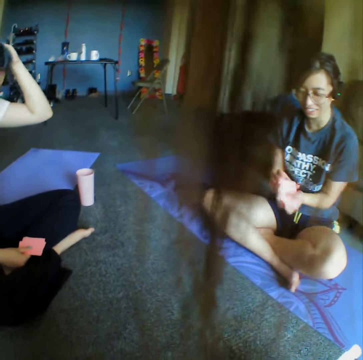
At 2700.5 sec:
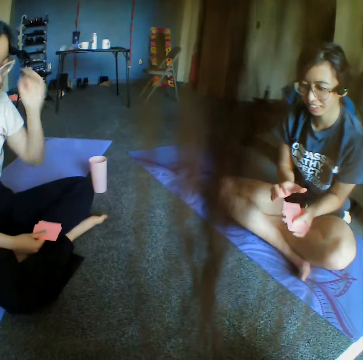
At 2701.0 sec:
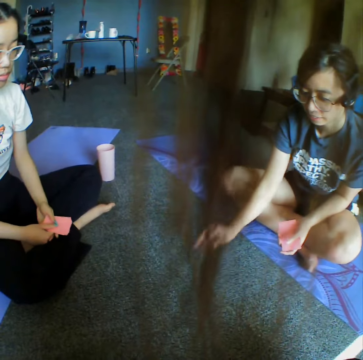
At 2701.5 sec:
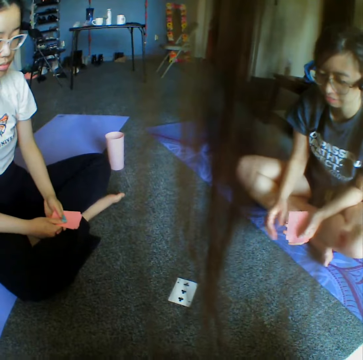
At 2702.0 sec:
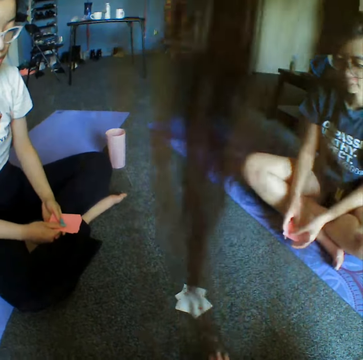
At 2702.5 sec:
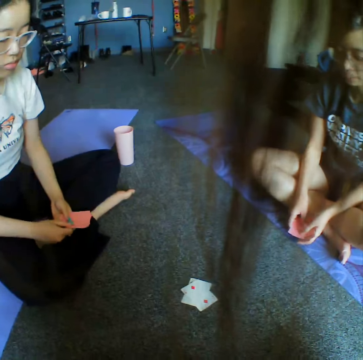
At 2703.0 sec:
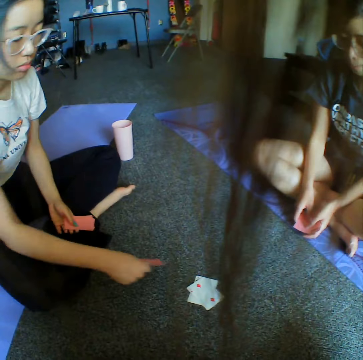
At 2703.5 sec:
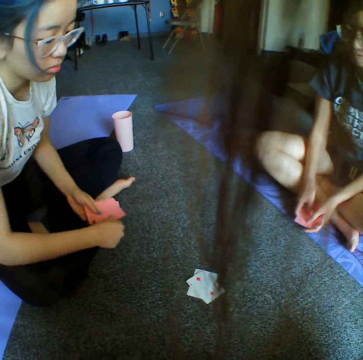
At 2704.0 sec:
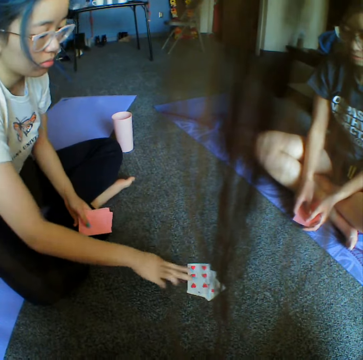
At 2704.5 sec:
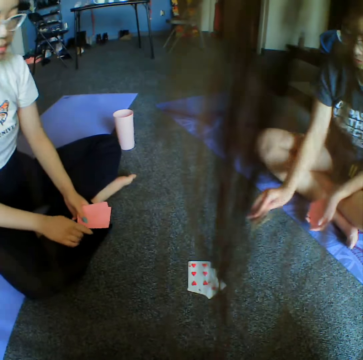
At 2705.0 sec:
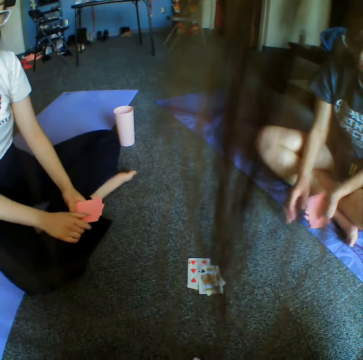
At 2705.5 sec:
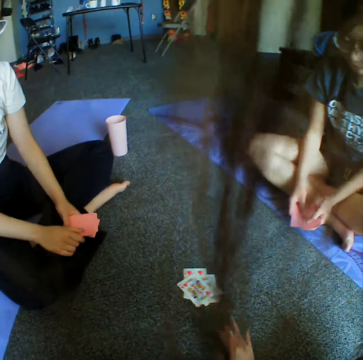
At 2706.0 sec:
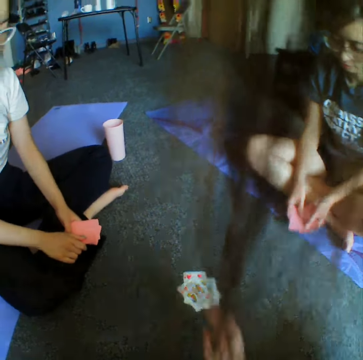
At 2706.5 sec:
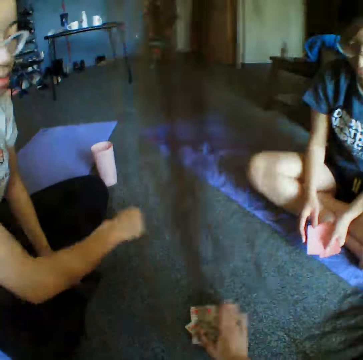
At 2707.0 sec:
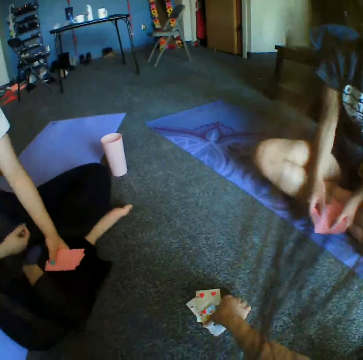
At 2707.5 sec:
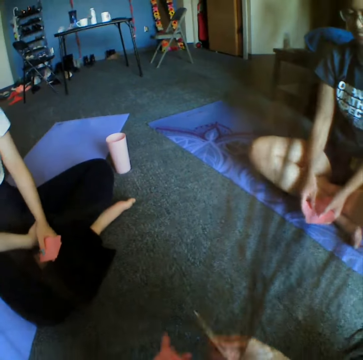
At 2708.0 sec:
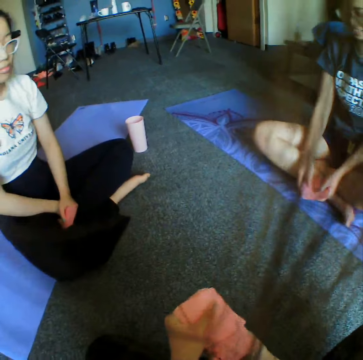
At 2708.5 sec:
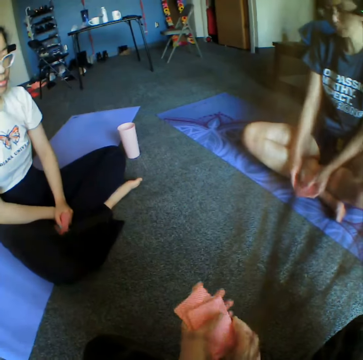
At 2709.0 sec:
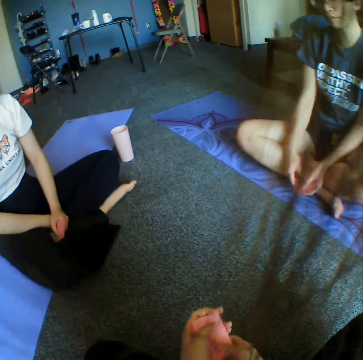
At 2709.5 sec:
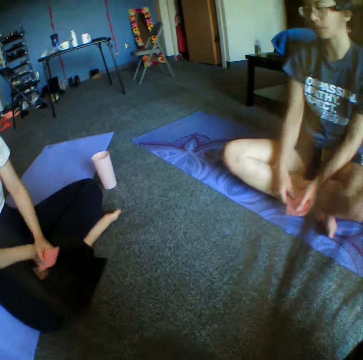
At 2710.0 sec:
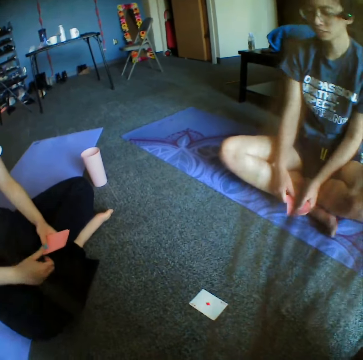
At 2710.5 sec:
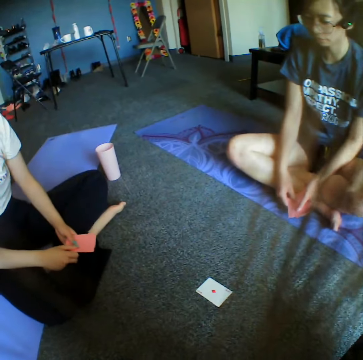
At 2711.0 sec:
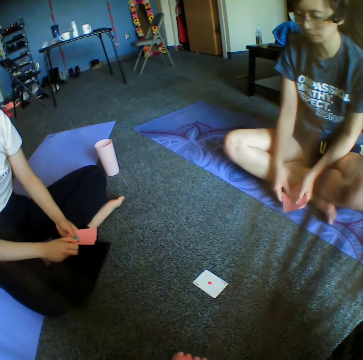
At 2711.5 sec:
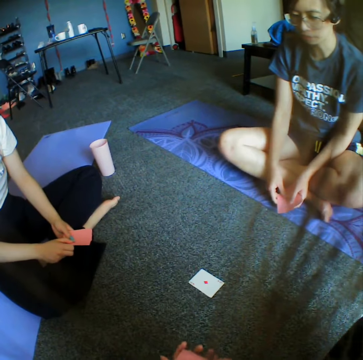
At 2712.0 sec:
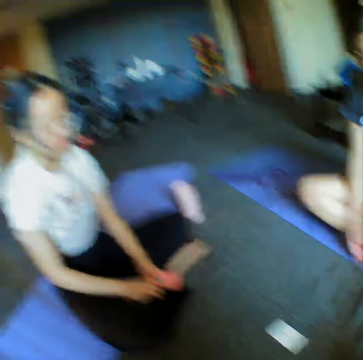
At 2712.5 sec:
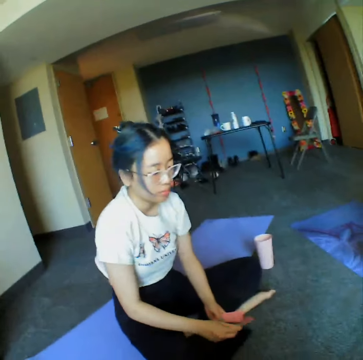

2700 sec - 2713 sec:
A woman places a card on the floor. The camera wearer places a card on the floor. Another woman places a card on the floor. The first woman places a card on the floor. The camera wearer places a card on the floor. They touch cards on the floor. They pick cards from the floor. They shuffle cards. They place a card on the floor.

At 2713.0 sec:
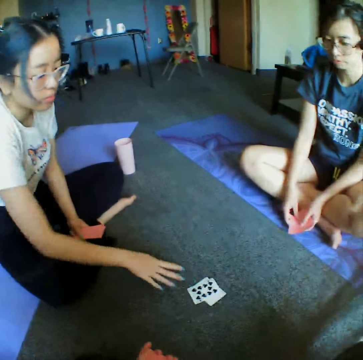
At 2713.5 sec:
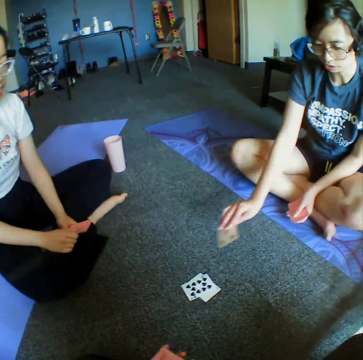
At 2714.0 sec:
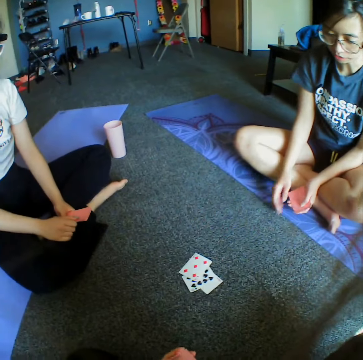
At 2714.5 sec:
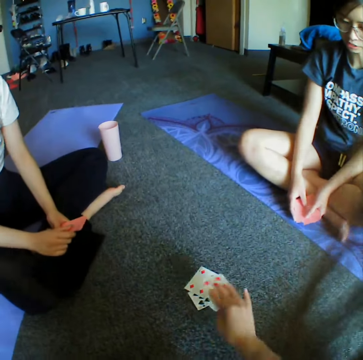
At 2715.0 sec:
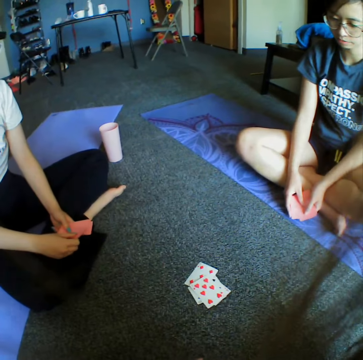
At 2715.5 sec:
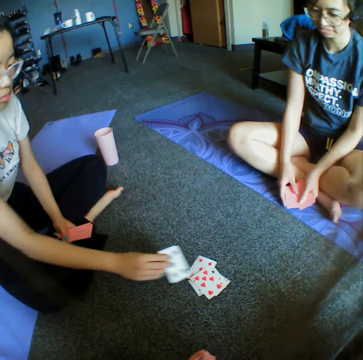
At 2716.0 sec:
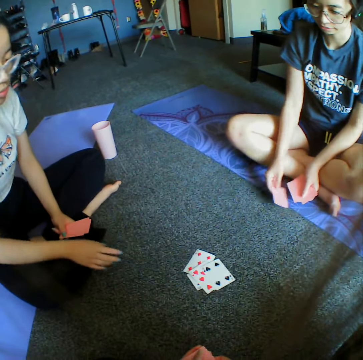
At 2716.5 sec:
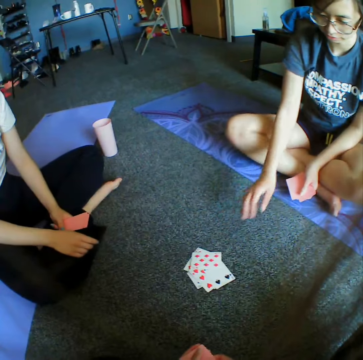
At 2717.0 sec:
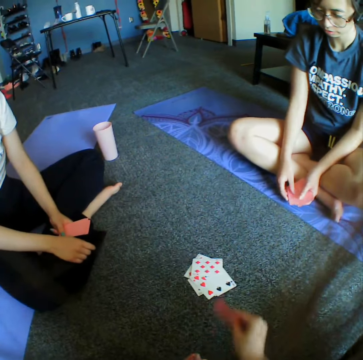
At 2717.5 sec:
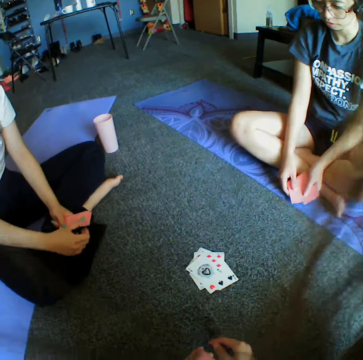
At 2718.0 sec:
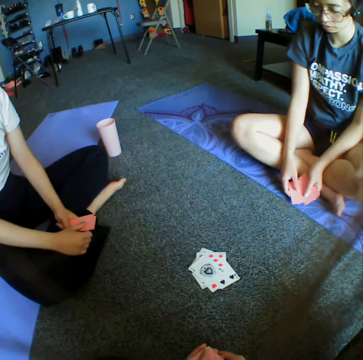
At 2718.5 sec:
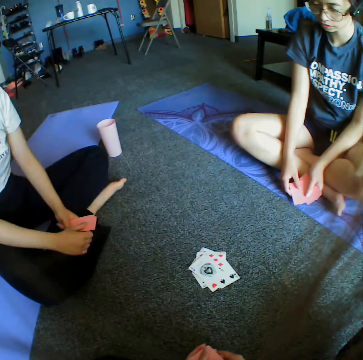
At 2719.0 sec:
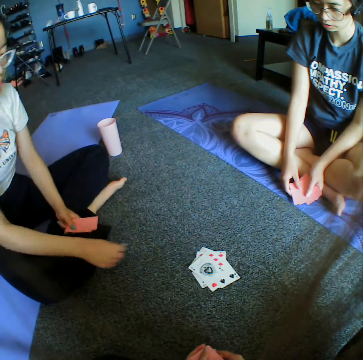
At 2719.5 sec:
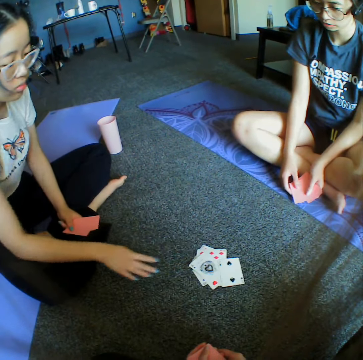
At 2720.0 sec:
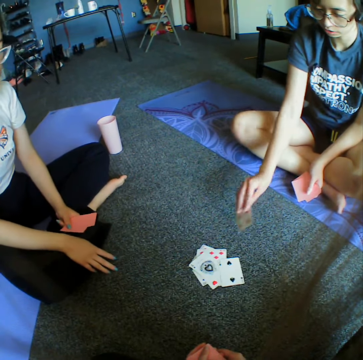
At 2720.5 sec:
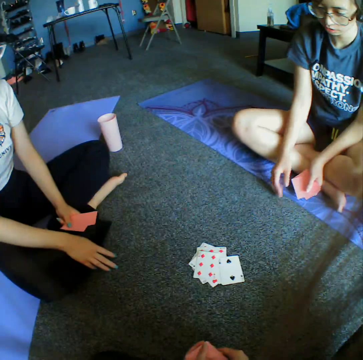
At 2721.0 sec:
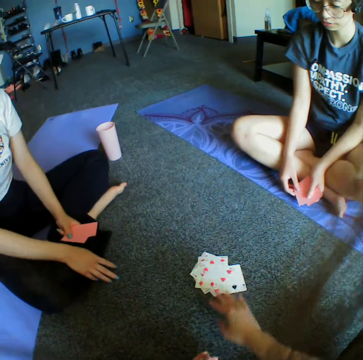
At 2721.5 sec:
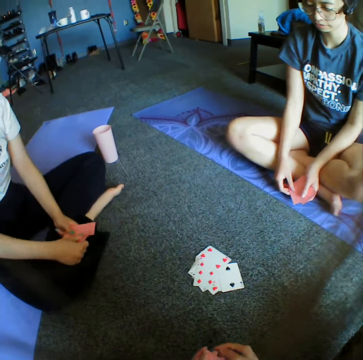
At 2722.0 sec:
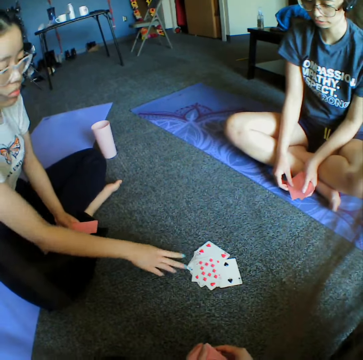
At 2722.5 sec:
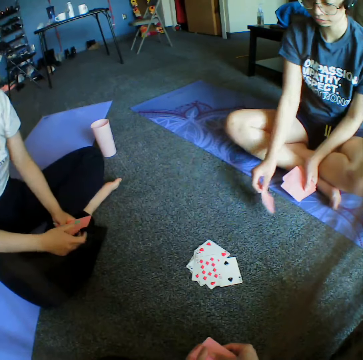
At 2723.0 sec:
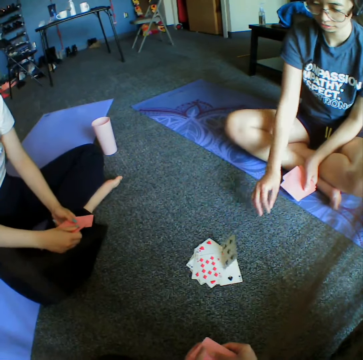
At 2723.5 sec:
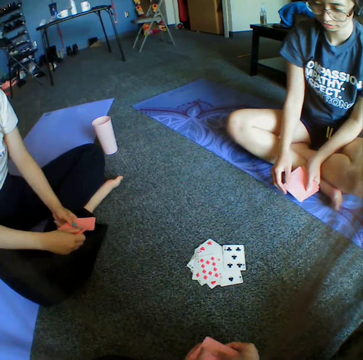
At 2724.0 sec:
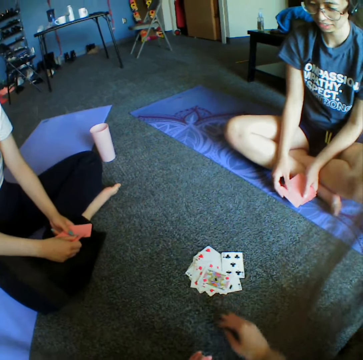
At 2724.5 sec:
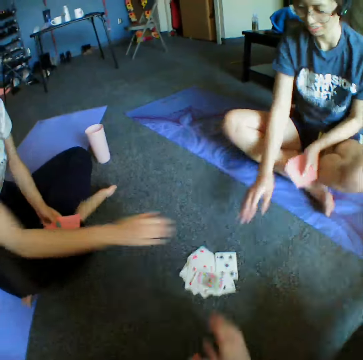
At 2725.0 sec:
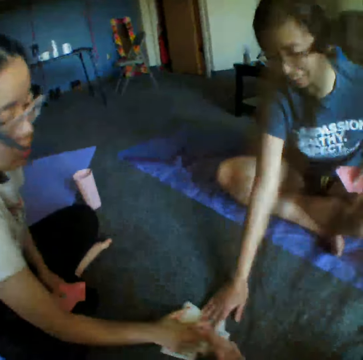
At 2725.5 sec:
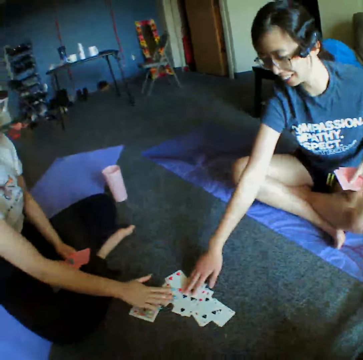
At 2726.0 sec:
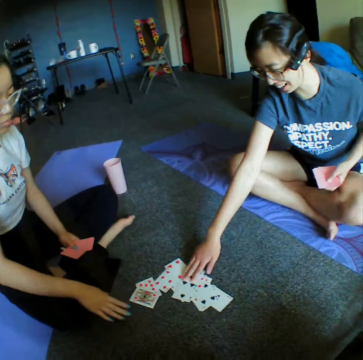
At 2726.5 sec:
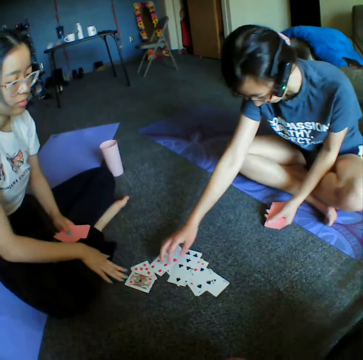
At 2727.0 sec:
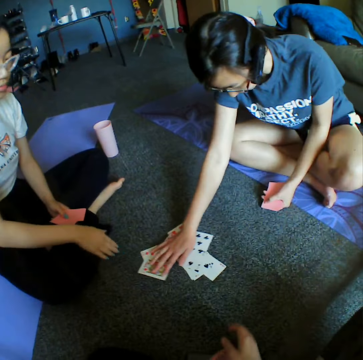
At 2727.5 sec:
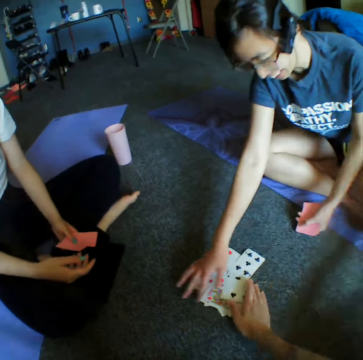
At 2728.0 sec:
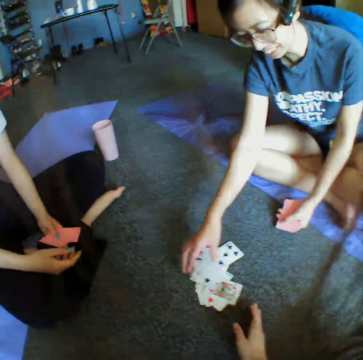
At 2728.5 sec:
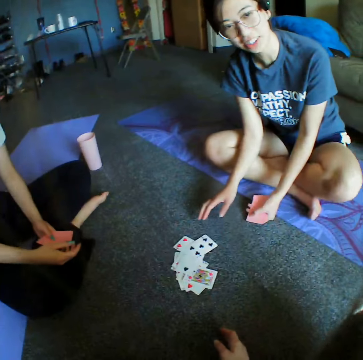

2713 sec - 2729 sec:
A woman places a card on the floor. Another woman places a card on the floor. The camera wearer places a card on the floor. The first woman places down the card. The other woman places down the card. The camera wearer places down the card. The first woman places down the card. The other woman places down the card. The camera wearer places down the card. The first woman places down the card. The other woman places down the card. The camera wearer places down the card. They touch the cards with the other woman and the first woman.

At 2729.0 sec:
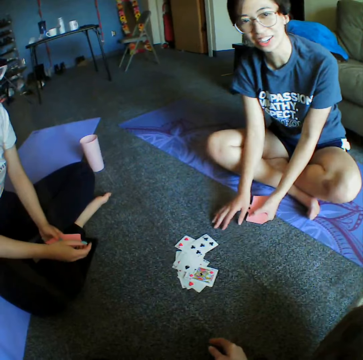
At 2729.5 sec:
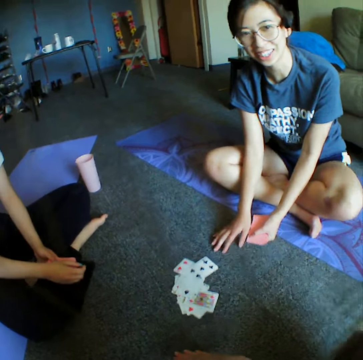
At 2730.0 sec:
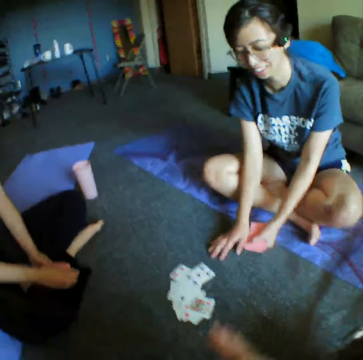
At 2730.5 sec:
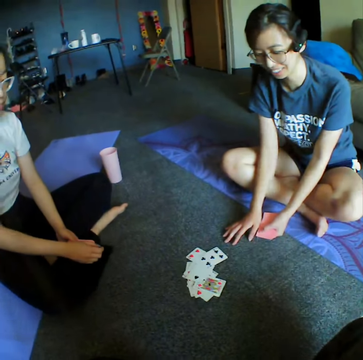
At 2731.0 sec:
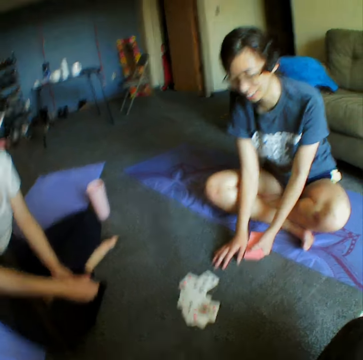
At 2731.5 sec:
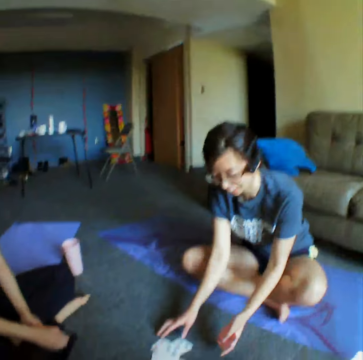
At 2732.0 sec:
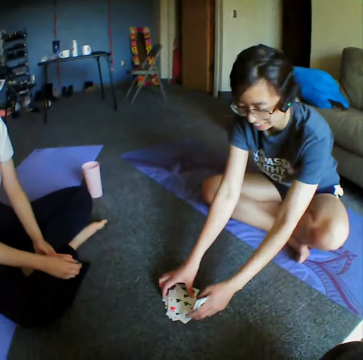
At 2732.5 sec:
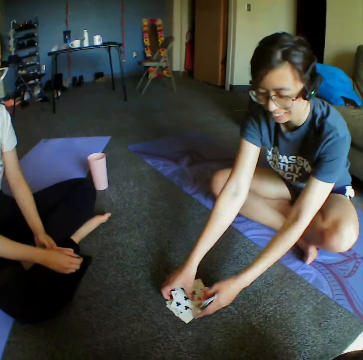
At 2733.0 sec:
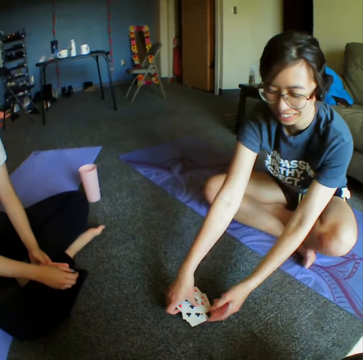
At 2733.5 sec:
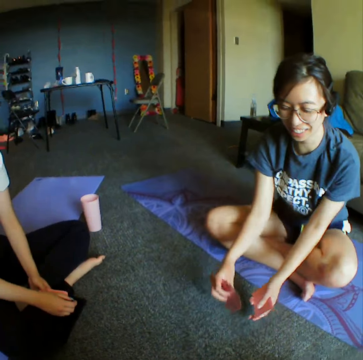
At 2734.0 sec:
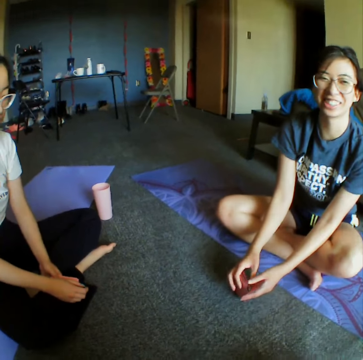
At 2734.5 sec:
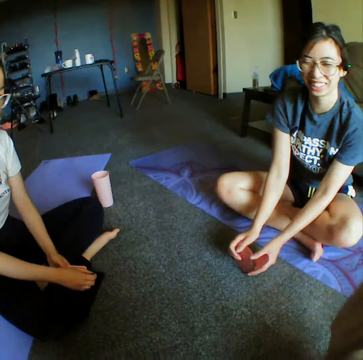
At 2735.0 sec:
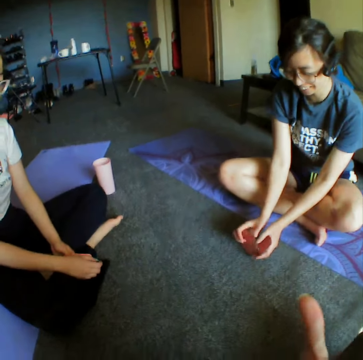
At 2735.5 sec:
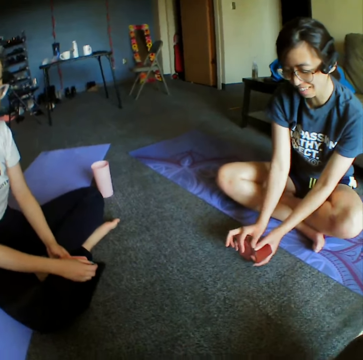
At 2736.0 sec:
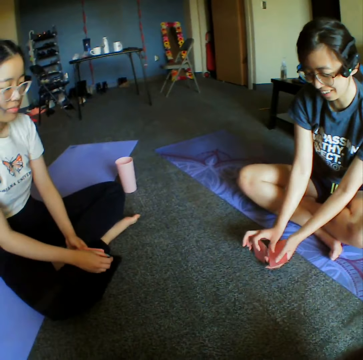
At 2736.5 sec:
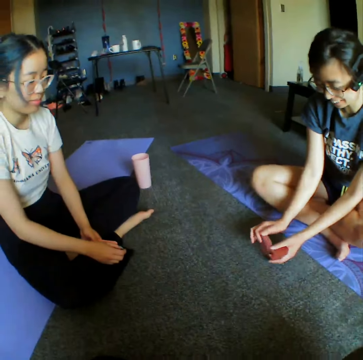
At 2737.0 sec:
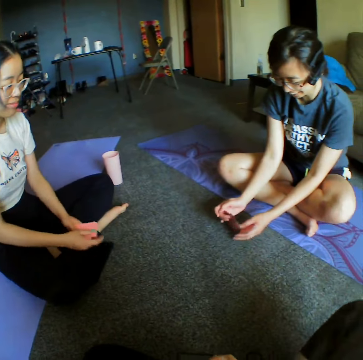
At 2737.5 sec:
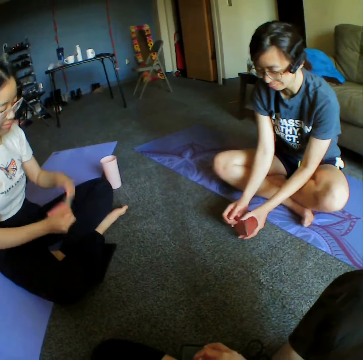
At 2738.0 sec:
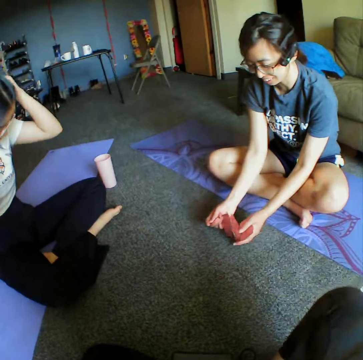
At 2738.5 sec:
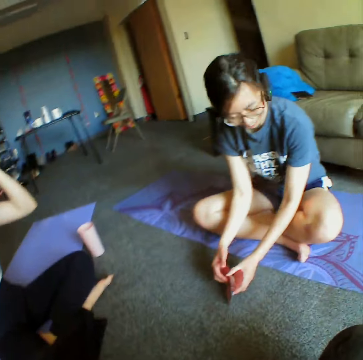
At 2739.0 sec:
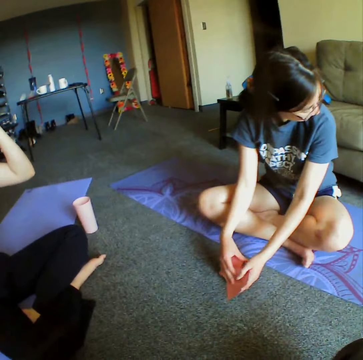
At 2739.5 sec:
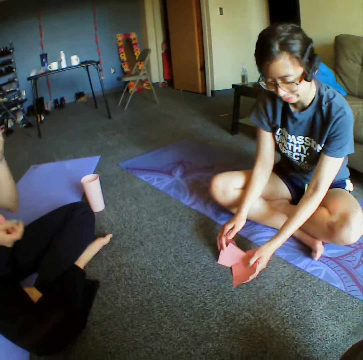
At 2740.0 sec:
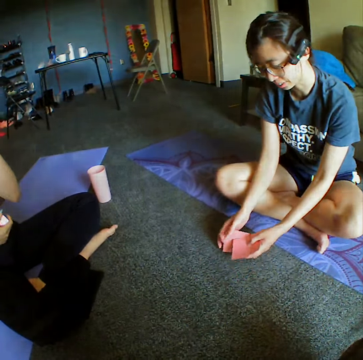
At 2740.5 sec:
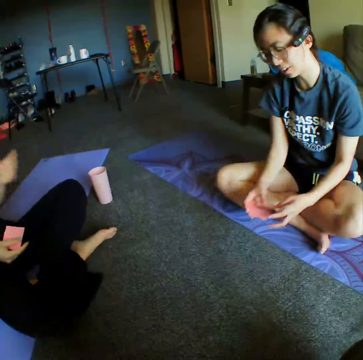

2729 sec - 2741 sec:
The camera wearer talks with a woman and another woman. The first woman picks up the cards.
